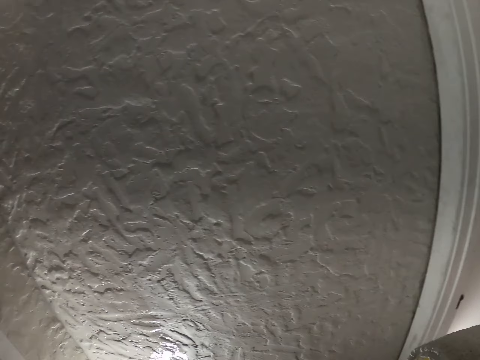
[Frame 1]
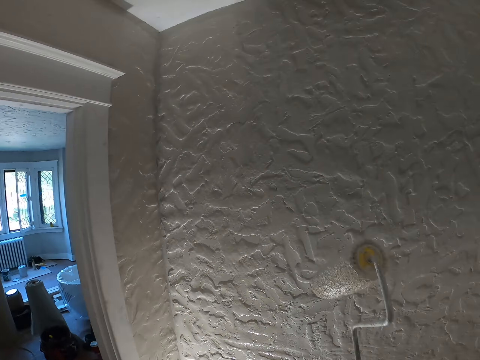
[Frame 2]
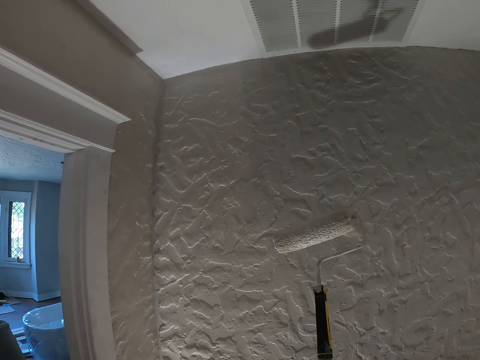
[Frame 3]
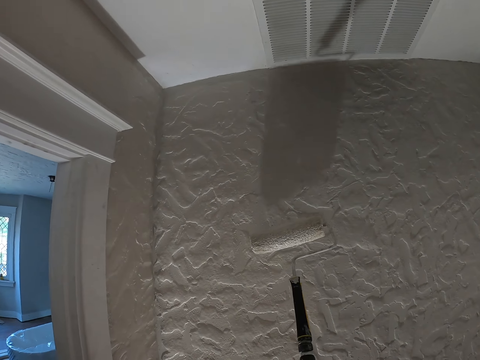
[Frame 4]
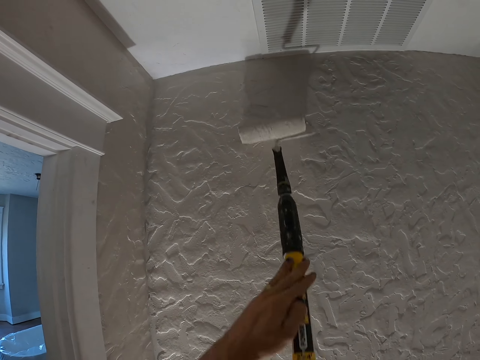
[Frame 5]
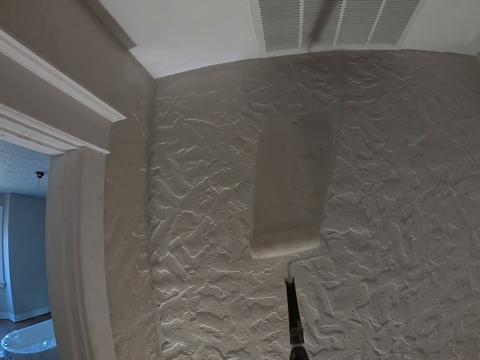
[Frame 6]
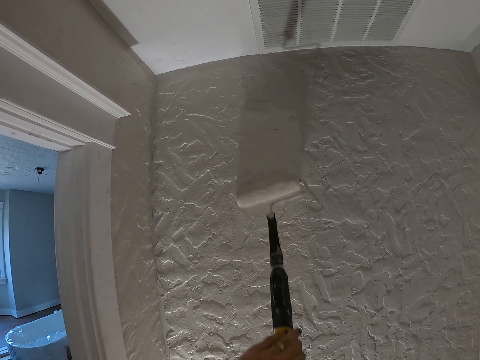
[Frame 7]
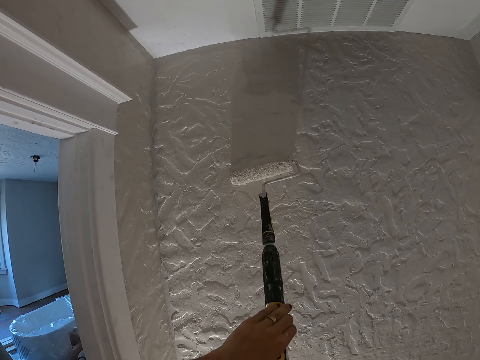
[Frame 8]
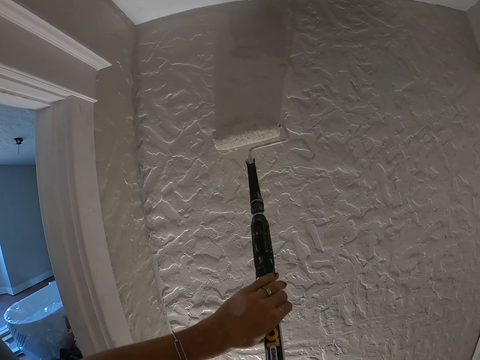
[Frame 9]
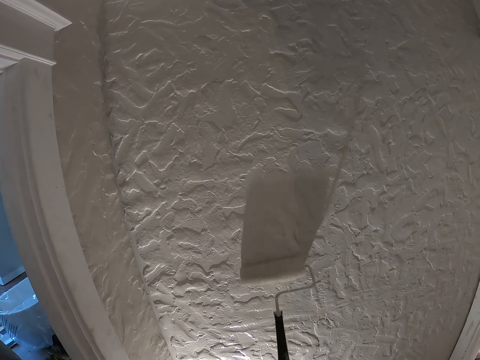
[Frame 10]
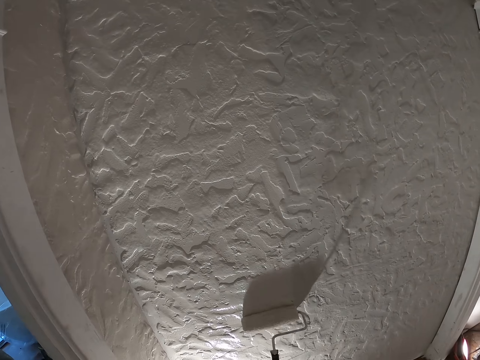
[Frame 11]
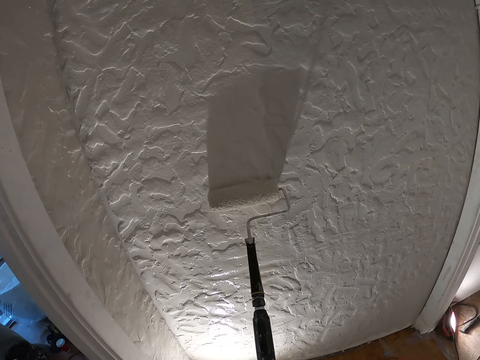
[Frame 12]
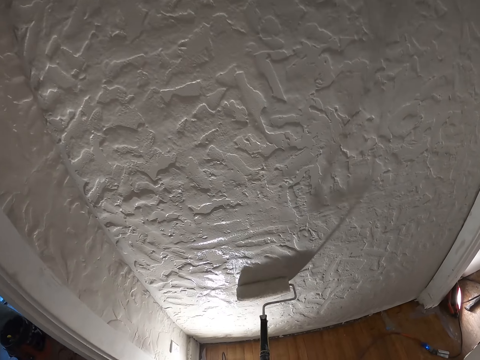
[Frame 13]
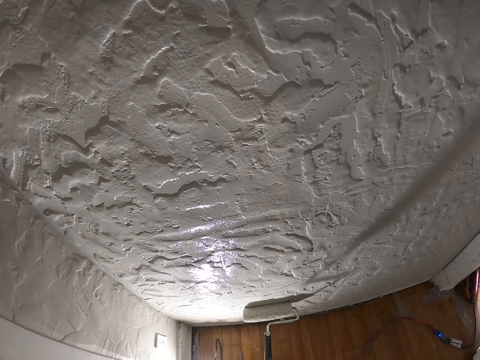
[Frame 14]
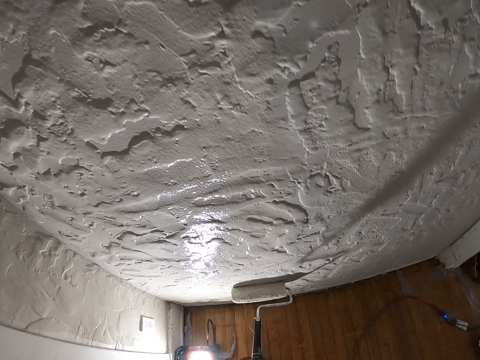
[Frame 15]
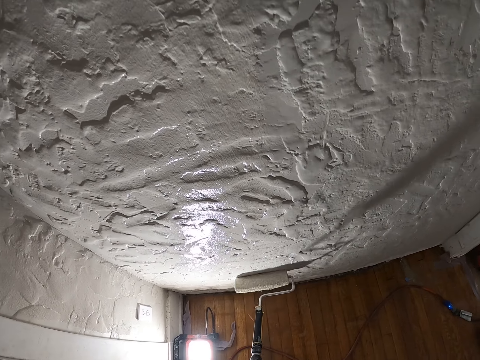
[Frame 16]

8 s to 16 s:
The camera wearer paints the wall.

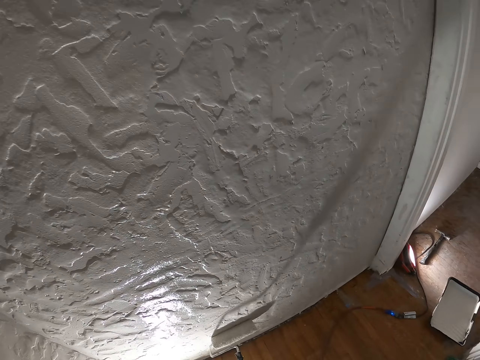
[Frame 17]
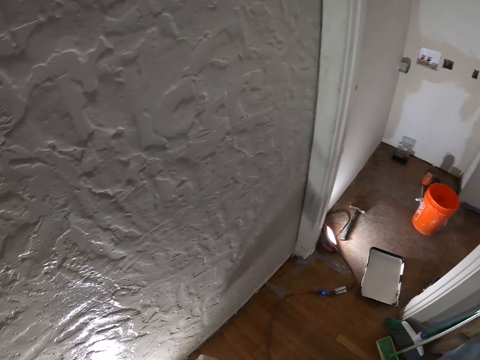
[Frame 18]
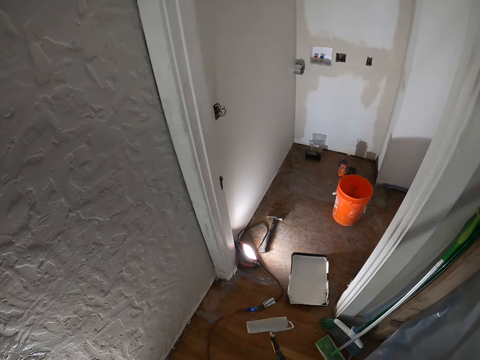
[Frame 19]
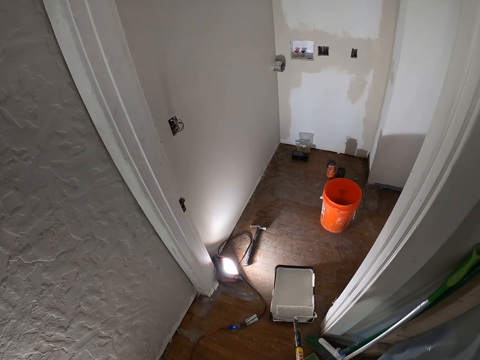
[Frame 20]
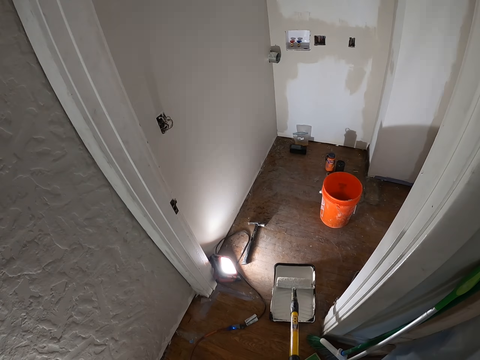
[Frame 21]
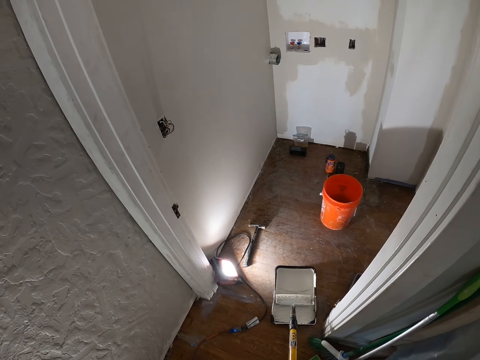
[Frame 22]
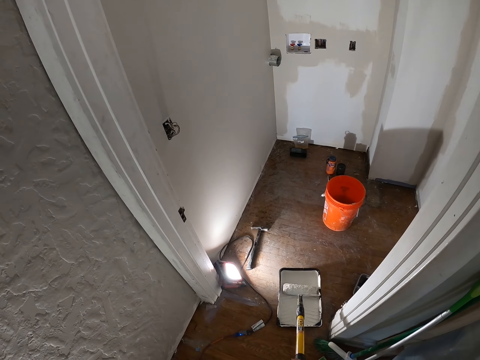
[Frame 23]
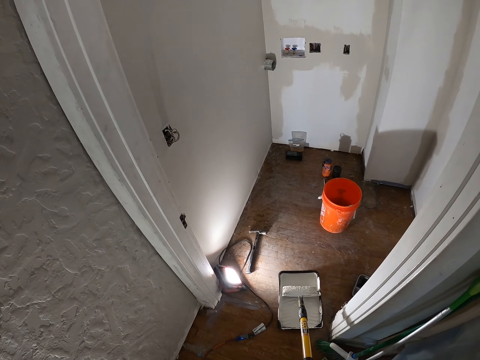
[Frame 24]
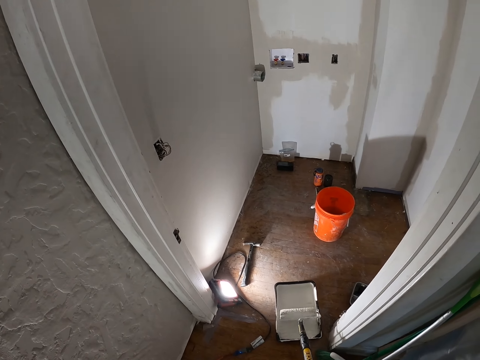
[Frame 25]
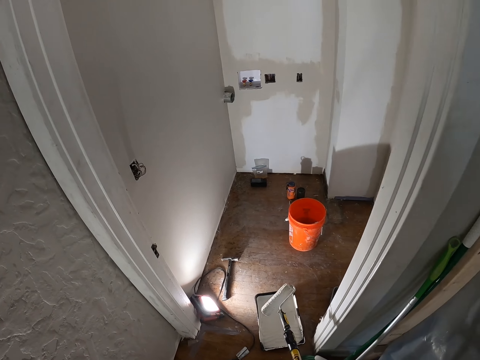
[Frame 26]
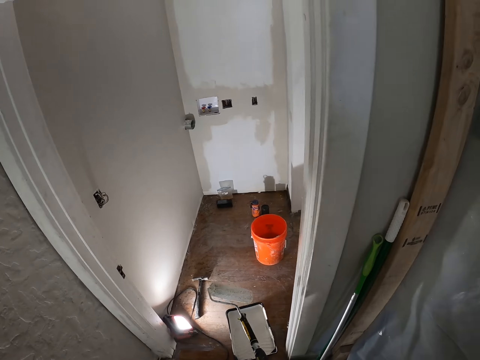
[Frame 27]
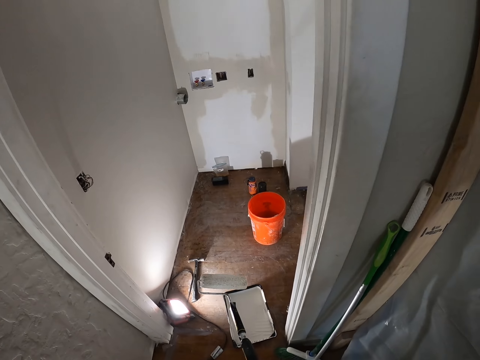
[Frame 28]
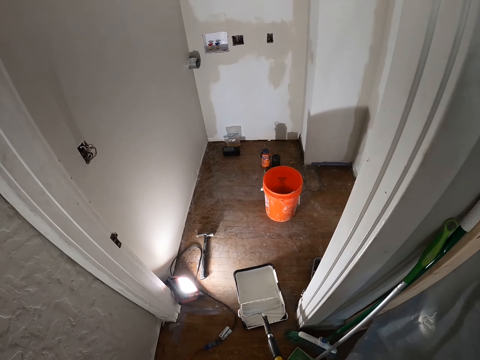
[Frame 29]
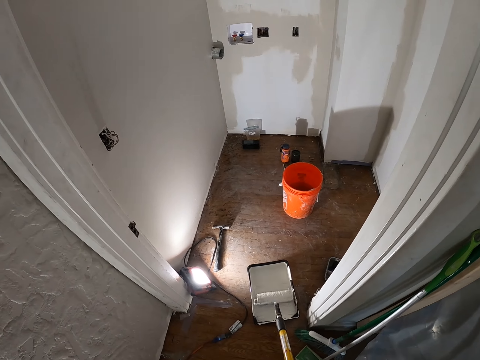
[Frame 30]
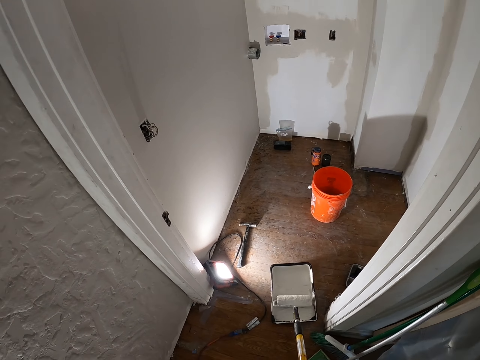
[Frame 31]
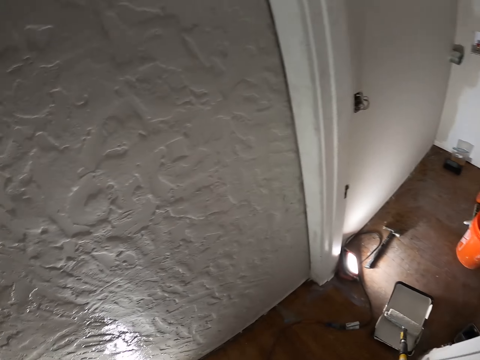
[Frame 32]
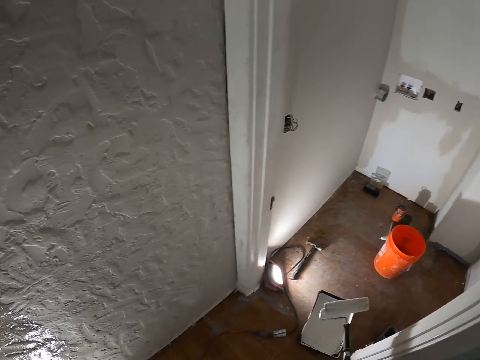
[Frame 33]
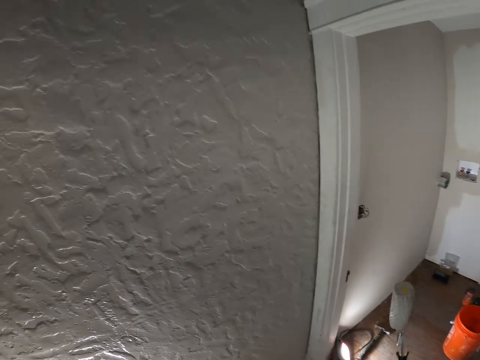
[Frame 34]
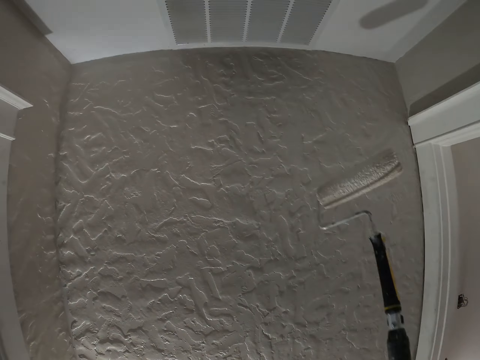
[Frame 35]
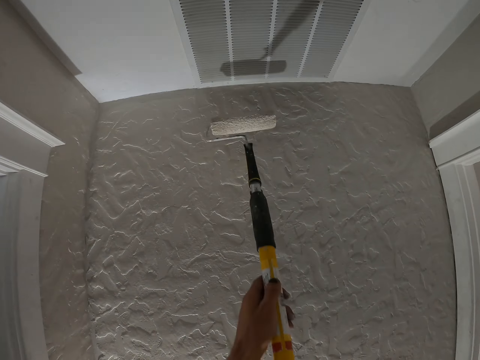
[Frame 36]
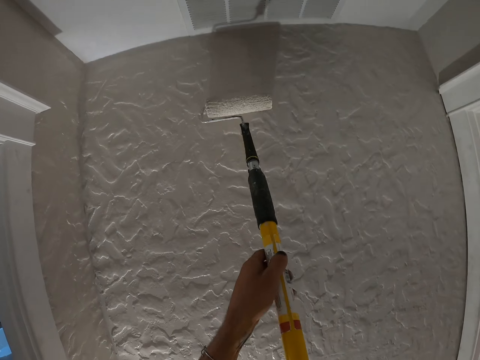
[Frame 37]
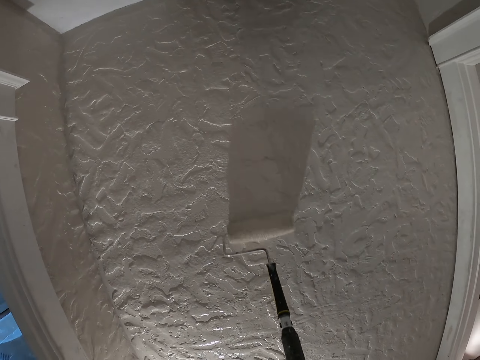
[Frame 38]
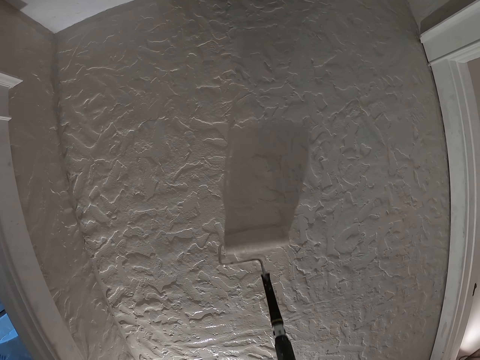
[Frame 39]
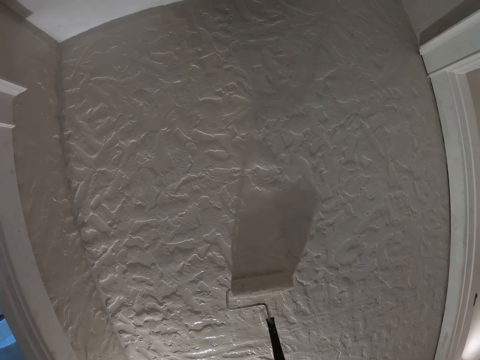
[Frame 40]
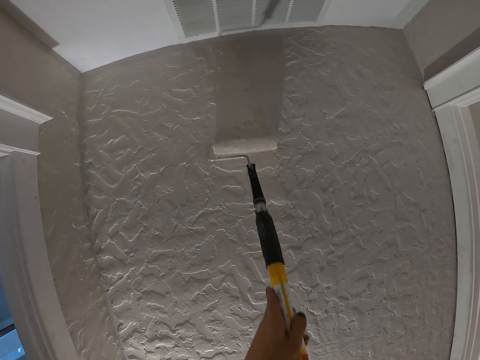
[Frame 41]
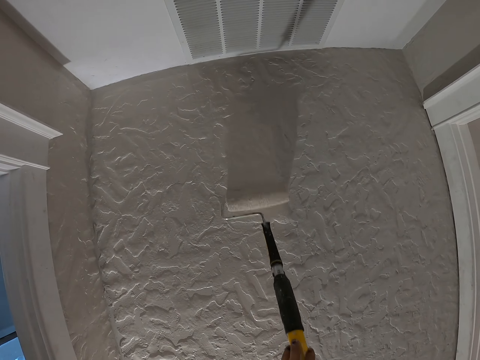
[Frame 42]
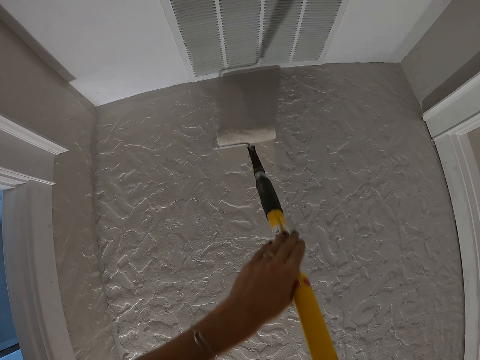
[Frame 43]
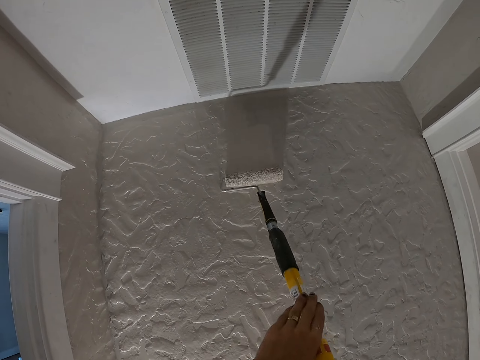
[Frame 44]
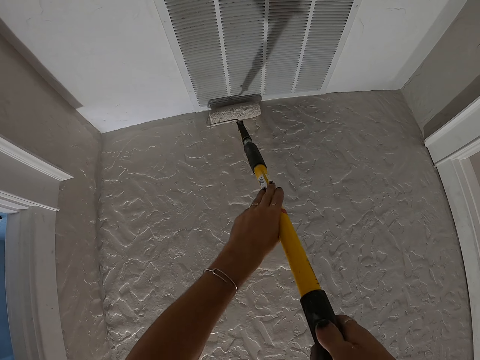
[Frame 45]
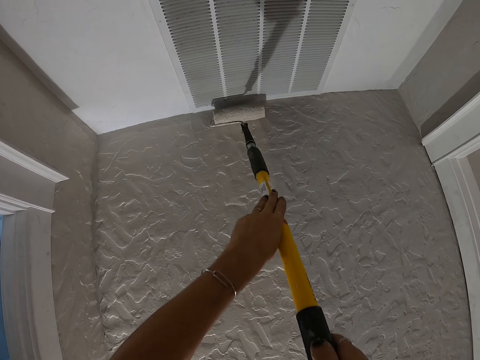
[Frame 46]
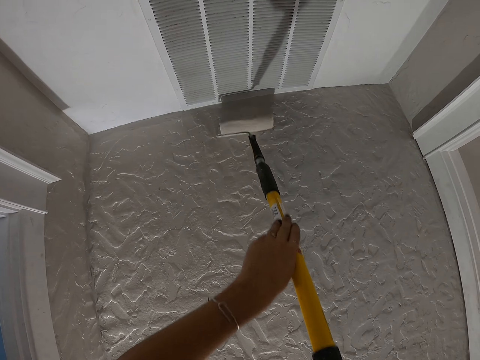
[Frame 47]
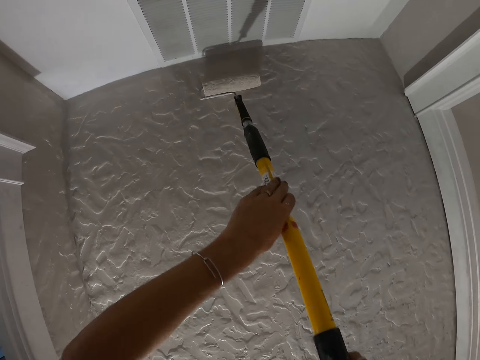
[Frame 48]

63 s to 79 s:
The camera wearer rolls the paint roller on the paint tray. They paint the wall.
